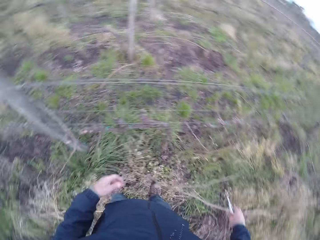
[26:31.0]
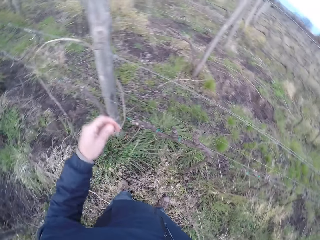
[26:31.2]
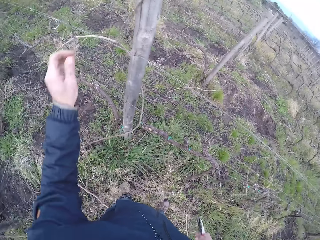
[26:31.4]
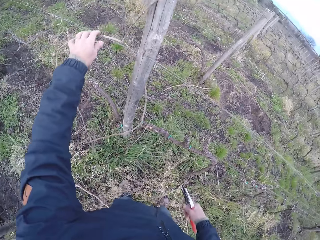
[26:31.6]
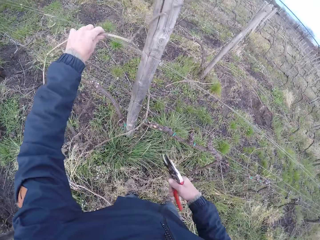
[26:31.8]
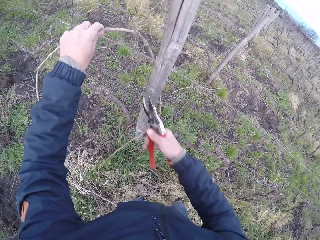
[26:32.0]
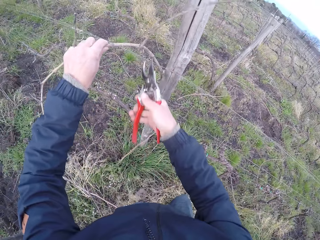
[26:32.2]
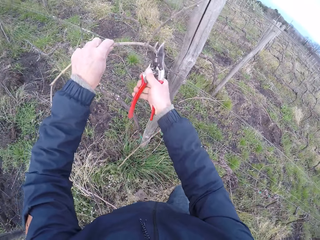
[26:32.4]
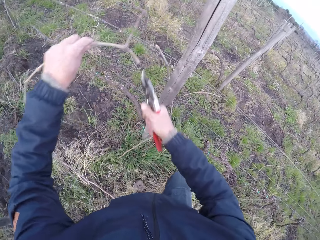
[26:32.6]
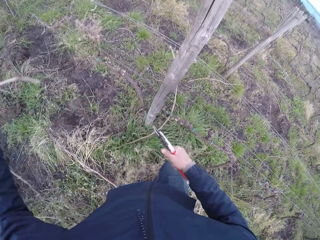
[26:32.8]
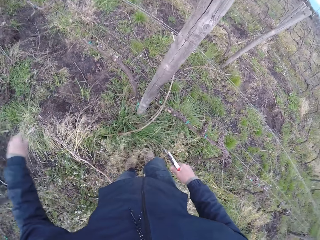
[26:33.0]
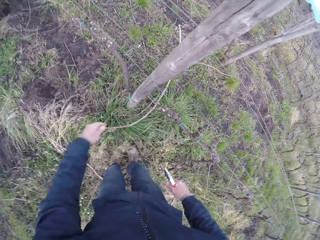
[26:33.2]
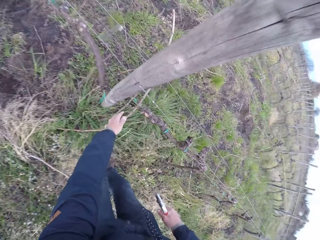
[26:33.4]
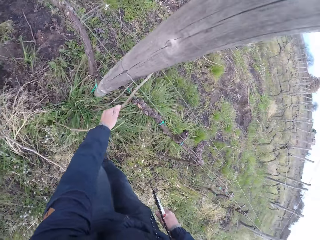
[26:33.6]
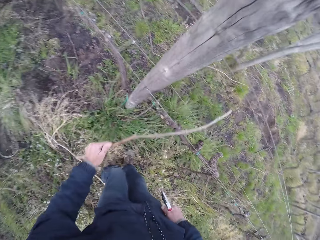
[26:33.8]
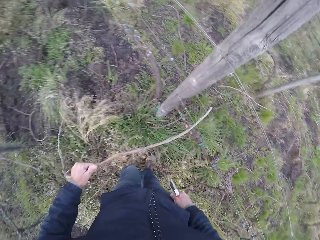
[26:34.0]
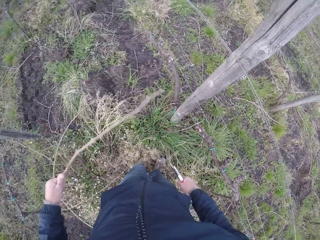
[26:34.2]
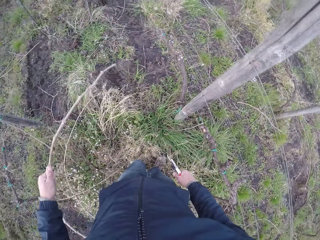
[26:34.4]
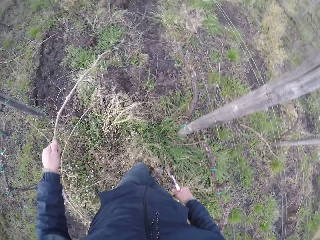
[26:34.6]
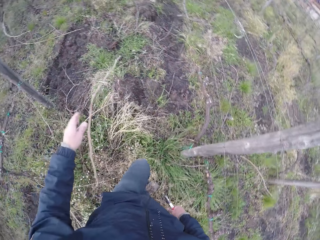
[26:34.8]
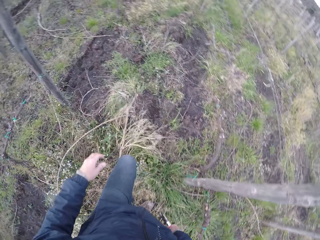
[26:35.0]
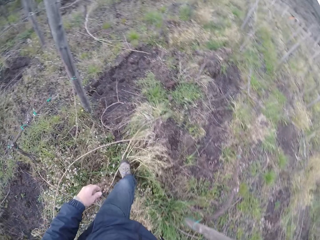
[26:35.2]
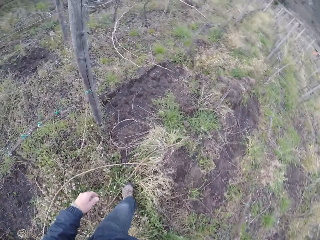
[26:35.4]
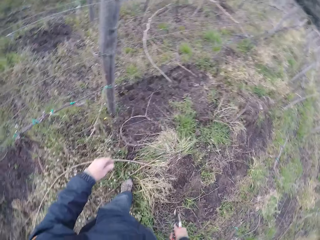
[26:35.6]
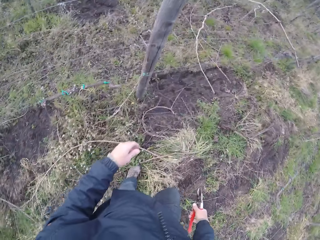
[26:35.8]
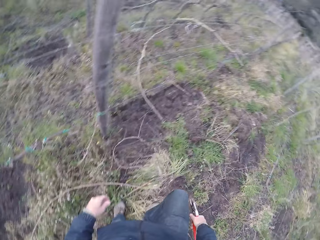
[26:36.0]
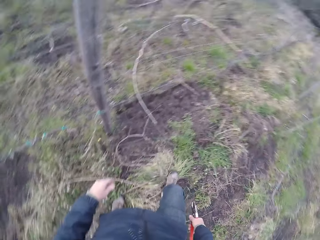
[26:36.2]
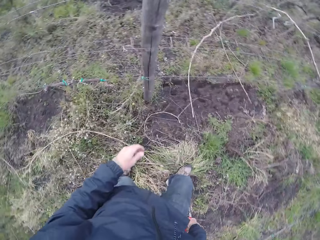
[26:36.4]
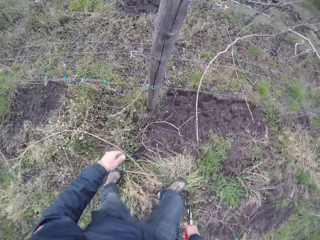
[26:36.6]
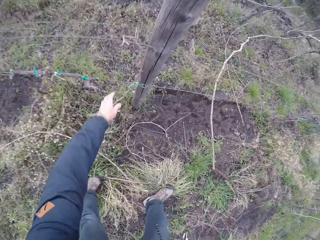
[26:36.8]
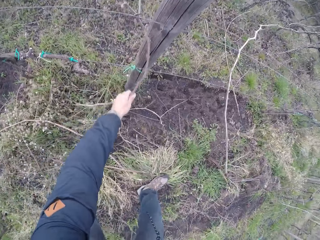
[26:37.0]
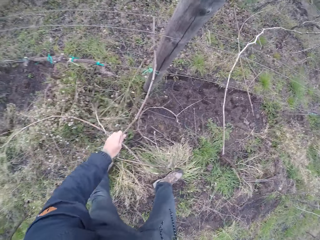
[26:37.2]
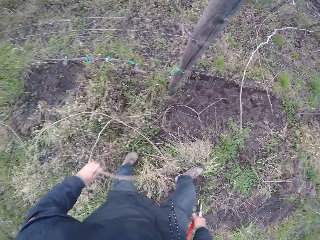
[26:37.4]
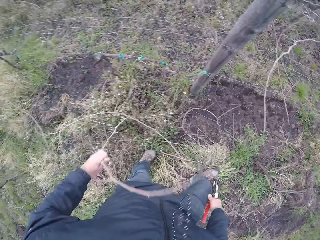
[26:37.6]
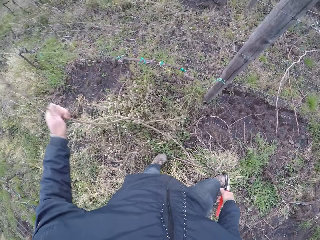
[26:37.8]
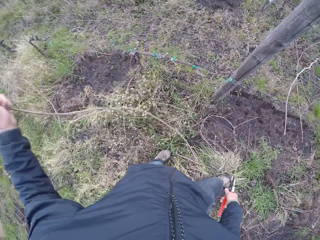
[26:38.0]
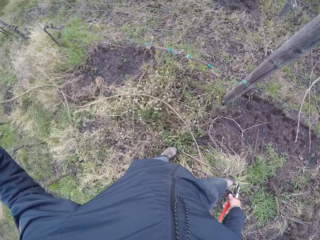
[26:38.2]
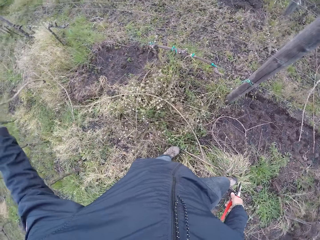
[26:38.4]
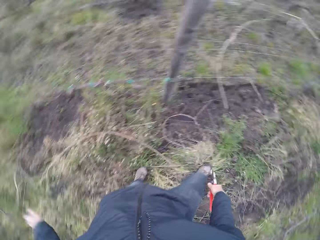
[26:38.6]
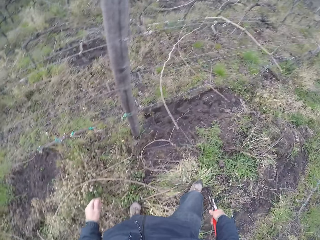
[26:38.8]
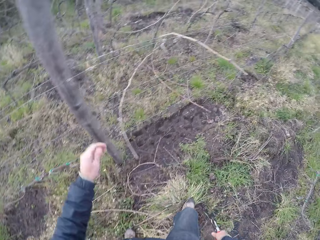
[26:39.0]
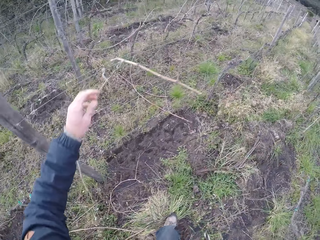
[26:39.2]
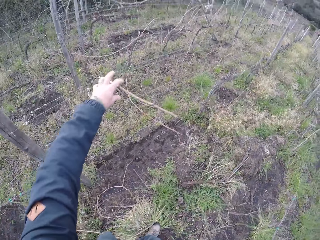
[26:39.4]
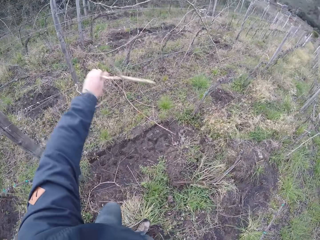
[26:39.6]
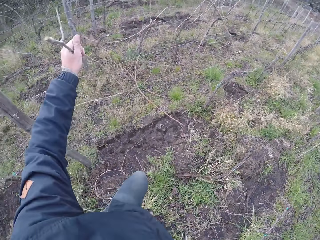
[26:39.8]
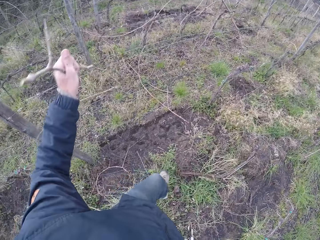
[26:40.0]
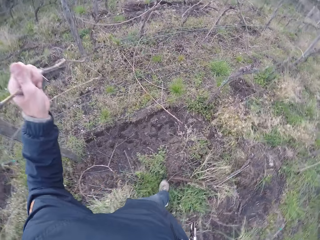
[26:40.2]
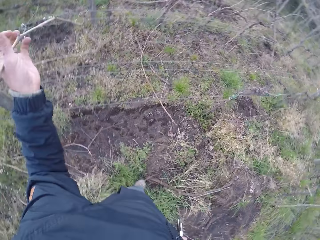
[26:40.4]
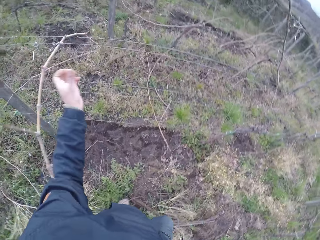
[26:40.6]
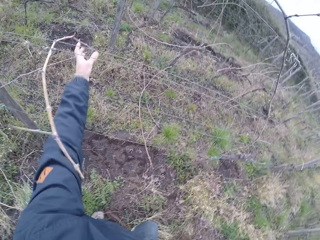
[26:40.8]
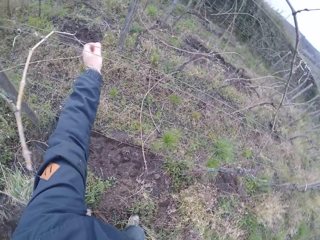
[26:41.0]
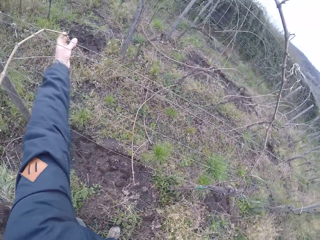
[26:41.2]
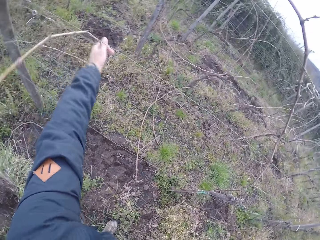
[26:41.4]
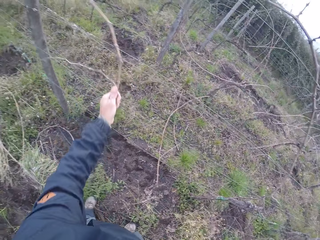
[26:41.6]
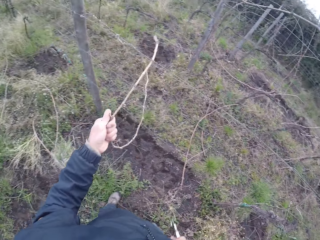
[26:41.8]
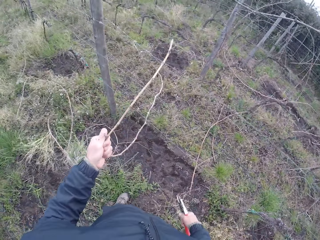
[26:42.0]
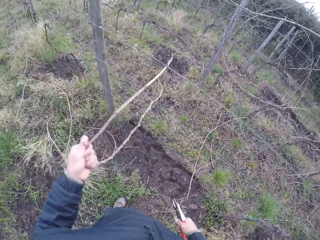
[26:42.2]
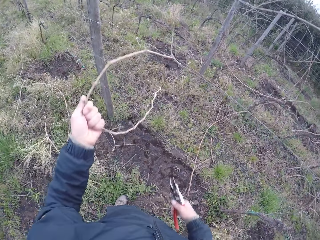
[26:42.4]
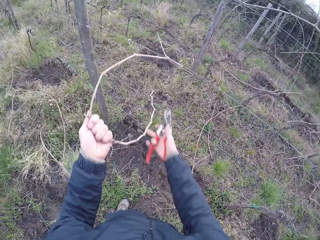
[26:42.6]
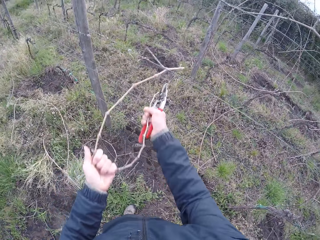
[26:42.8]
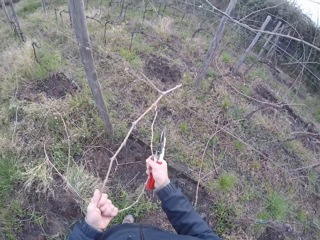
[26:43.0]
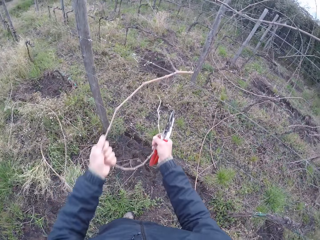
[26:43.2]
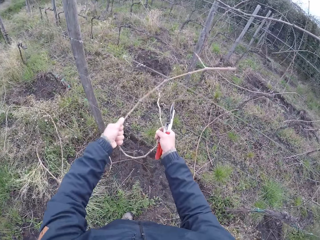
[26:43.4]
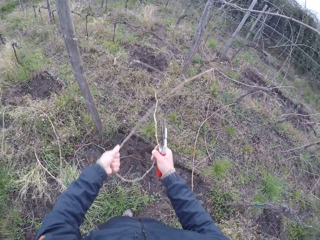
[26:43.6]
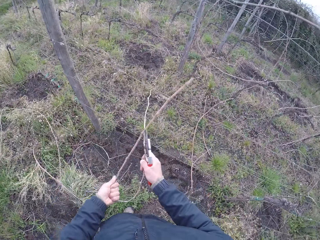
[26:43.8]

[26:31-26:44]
The camera wearer drops the twig from his right hand on the ground. He pulls the stick from the fence. He cuts a twig with the pair of pliers or pruning shear in his right hand. He drops the twig from his left hand on the ground. He removes a twig from the barbed fence with his left hand. He drops the twig from his left hand on the ground. He removes a twig from the barbed fence with his left hand. He drops the twig from his left hand on the ground. He pulls a twig from the fence with his left hand.

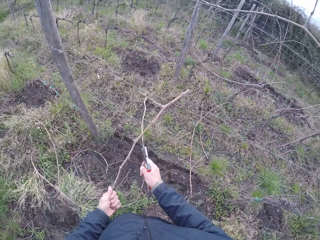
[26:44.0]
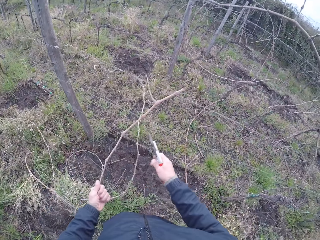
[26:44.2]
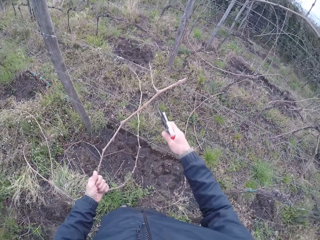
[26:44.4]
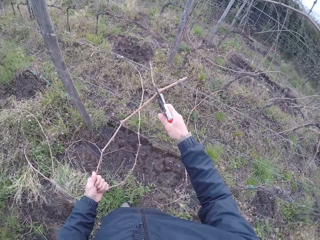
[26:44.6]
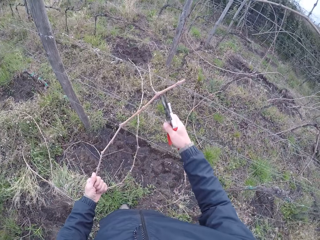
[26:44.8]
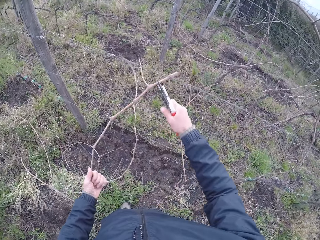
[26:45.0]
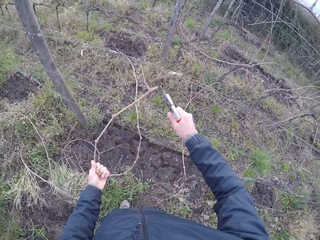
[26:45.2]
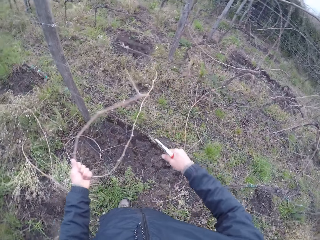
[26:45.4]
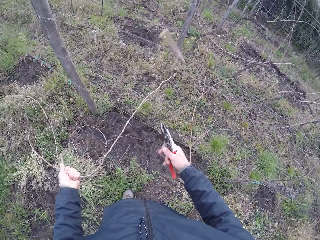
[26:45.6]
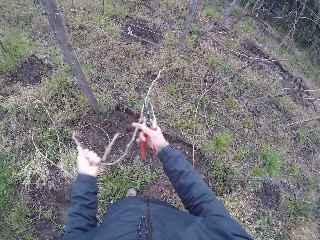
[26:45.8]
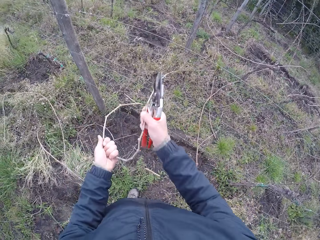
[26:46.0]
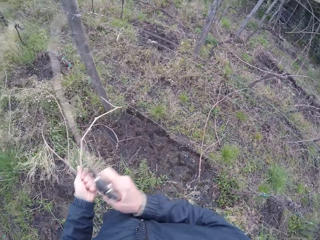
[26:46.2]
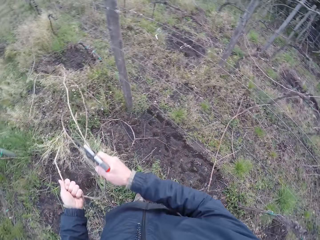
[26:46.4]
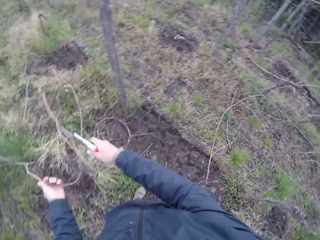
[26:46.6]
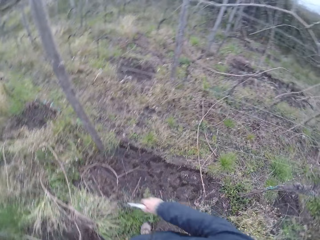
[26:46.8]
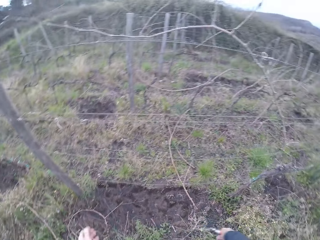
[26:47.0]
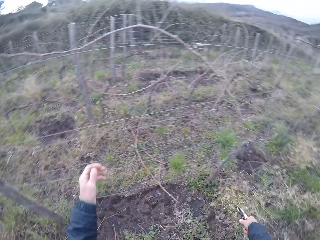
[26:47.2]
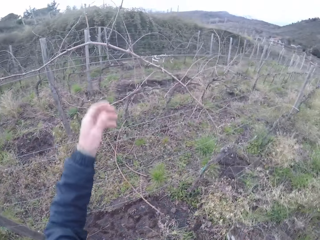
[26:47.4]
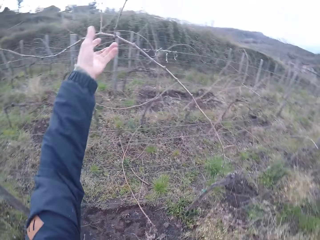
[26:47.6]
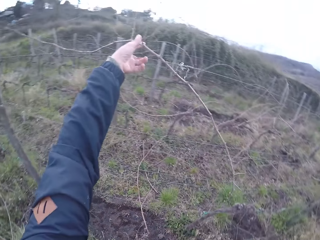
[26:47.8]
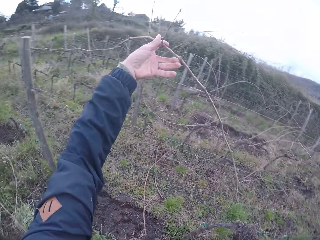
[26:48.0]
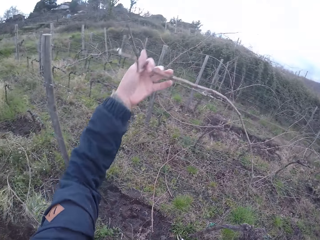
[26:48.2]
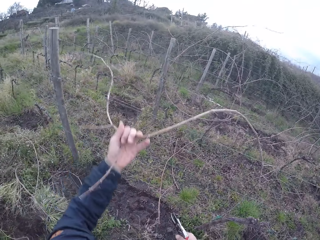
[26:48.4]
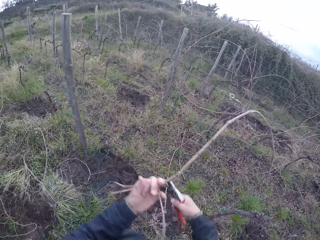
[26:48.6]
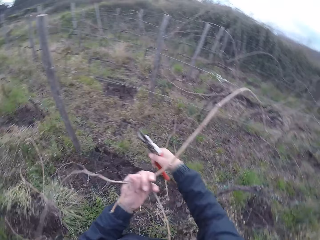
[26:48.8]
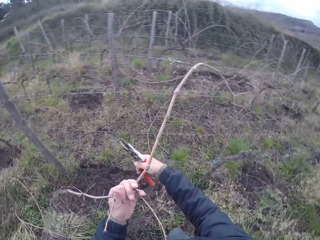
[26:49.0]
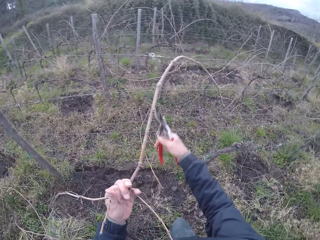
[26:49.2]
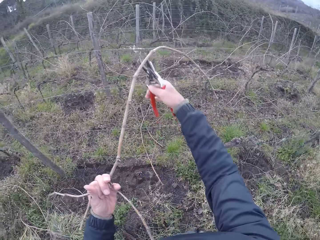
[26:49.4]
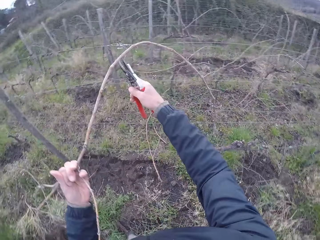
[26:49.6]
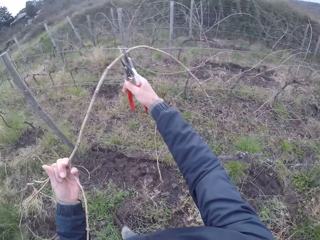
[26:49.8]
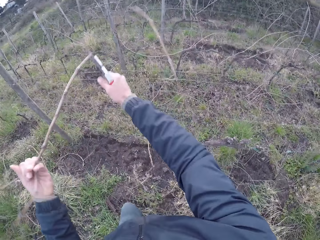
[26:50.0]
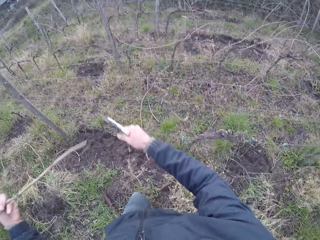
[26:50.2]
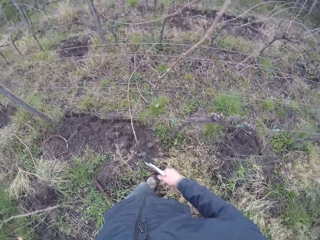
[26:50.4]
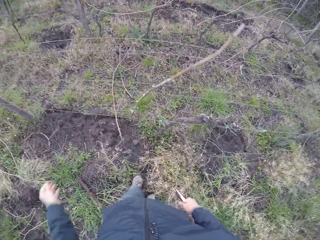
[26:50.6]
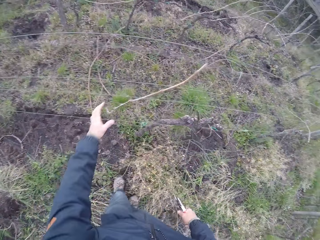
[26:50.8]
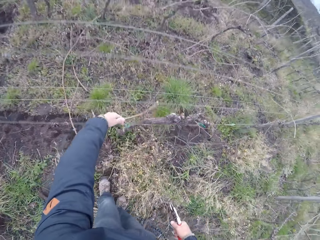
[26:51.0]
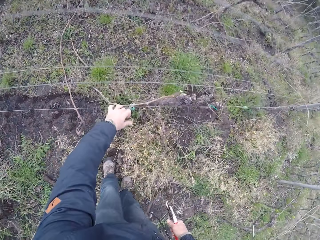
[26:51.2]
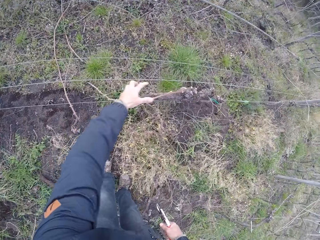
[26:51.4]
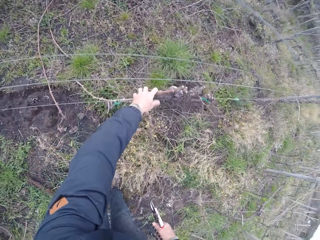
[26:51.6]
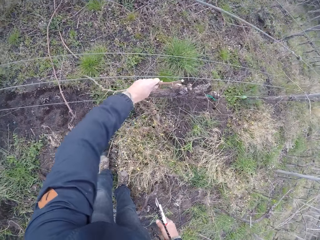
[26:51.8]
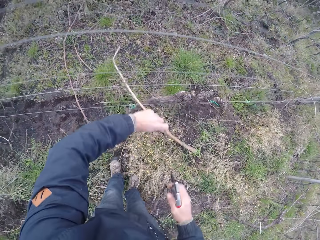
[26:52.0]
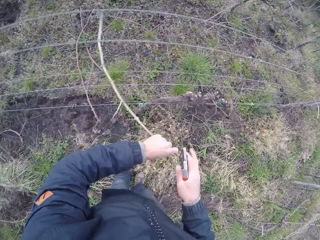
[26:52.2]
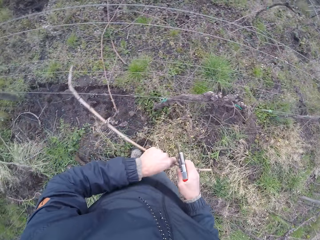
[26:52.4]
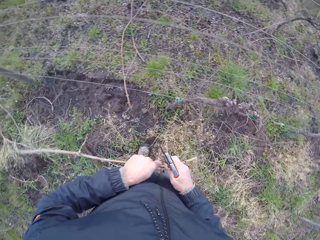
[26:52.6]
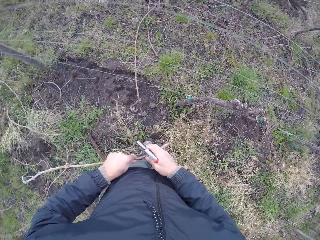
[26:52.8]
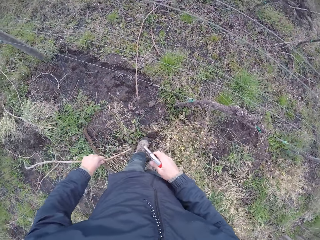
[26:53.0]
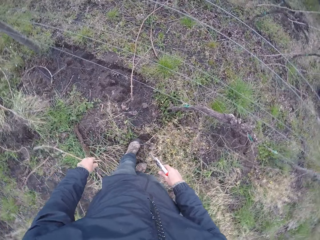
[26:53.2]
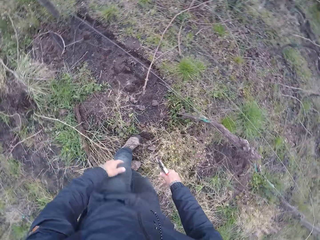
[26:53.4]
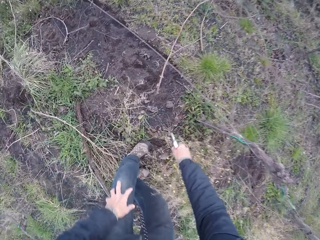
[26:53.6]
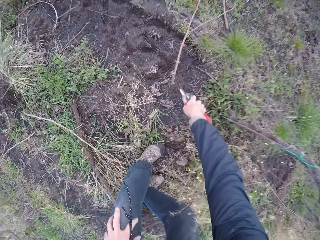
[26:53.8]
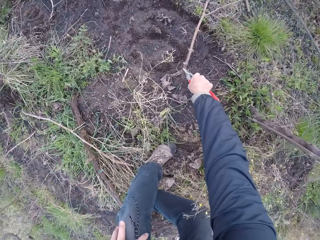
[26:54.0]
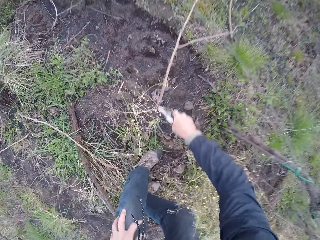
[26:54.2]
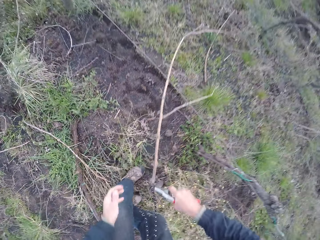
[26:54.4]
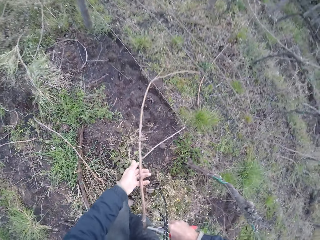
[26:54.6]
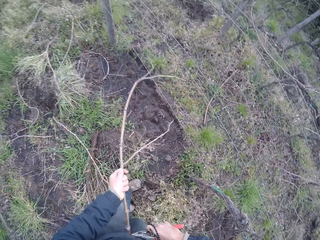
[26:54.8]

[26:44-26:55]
The camera wearer cuts the twig with the pair of pliers or pruning shear in his right hand. He throws the stick on the ground. He pulls the stick from the fence. He cuts a twig with the pair of pliers in his right hand. He drops the twig from his left hand on the ground. He removes a twig from the barbed fence with his left hand. He drops the twig from his left hand on the ground. He picks up a twig from the ground with the pair of pliers in his right hand. He pulls the stick from the fence.
